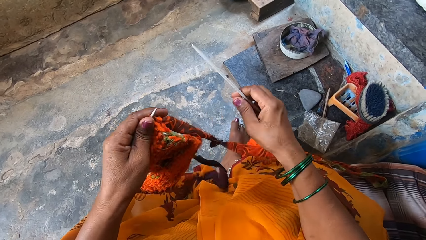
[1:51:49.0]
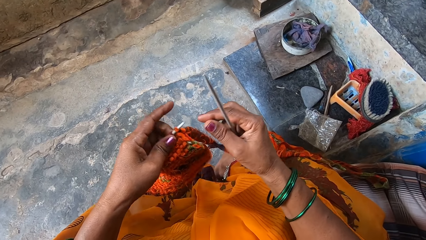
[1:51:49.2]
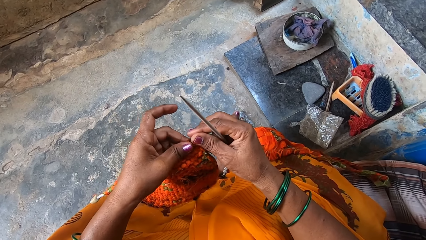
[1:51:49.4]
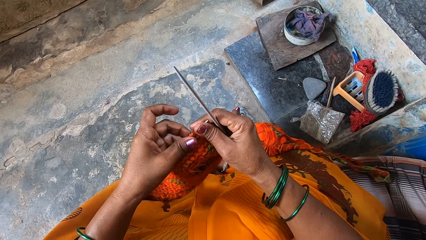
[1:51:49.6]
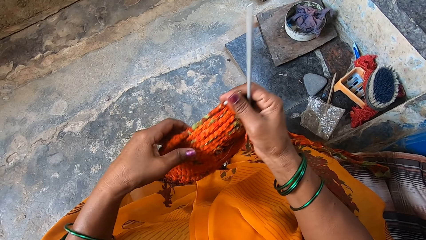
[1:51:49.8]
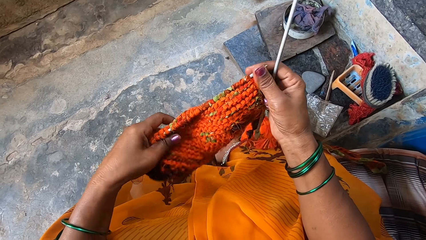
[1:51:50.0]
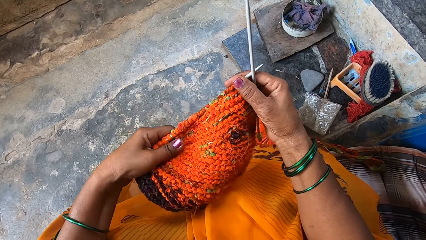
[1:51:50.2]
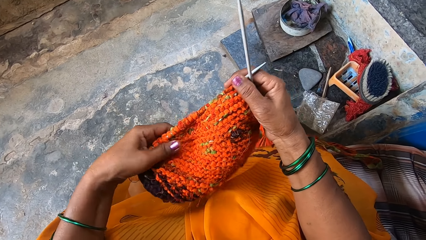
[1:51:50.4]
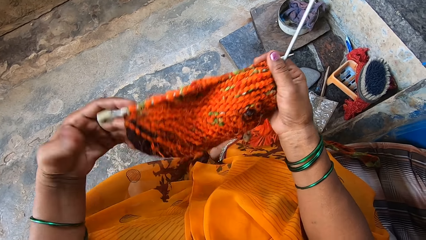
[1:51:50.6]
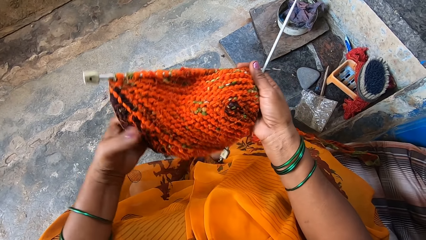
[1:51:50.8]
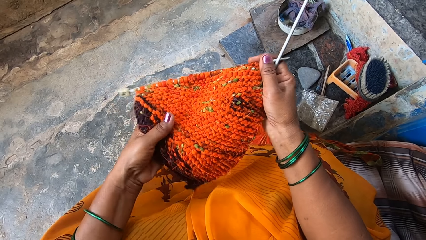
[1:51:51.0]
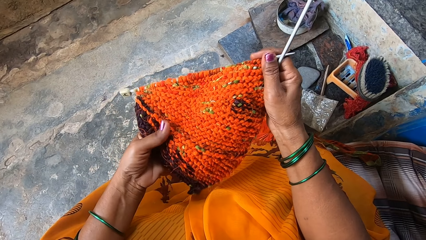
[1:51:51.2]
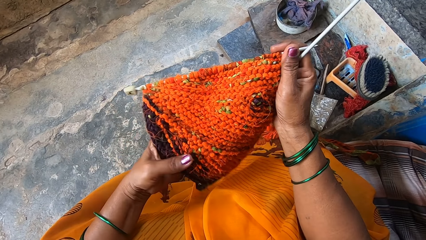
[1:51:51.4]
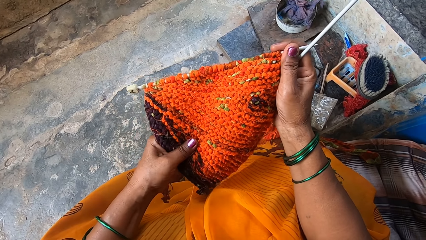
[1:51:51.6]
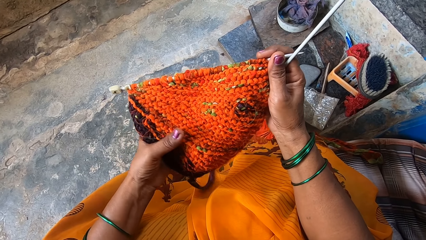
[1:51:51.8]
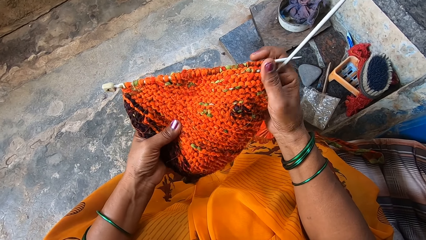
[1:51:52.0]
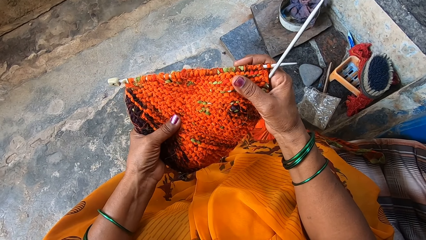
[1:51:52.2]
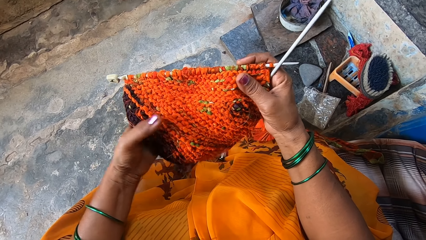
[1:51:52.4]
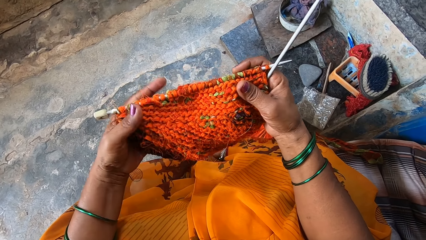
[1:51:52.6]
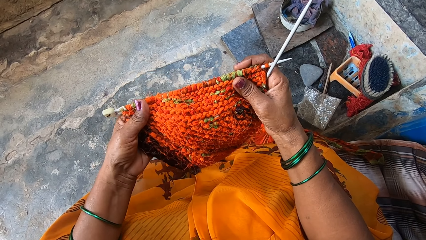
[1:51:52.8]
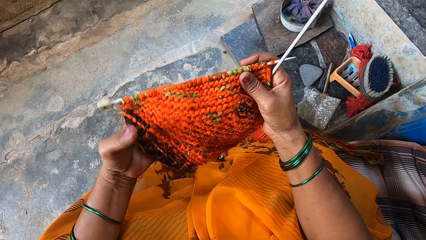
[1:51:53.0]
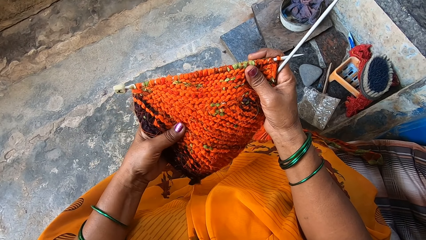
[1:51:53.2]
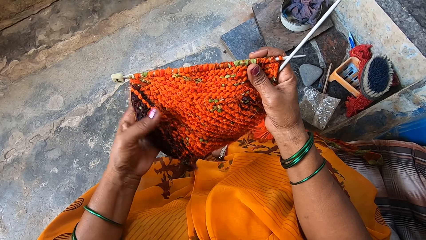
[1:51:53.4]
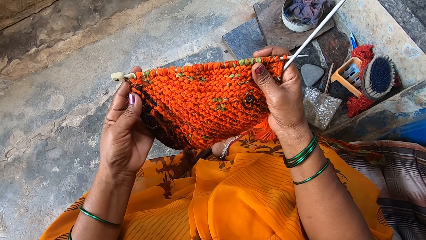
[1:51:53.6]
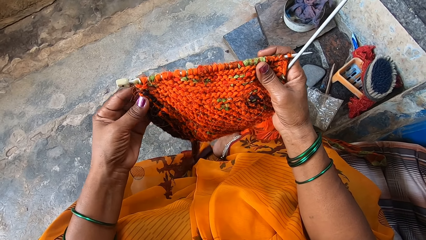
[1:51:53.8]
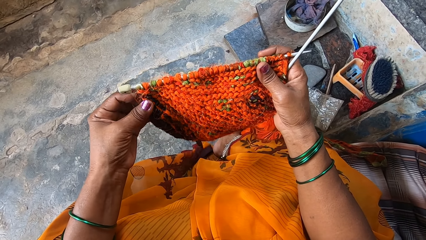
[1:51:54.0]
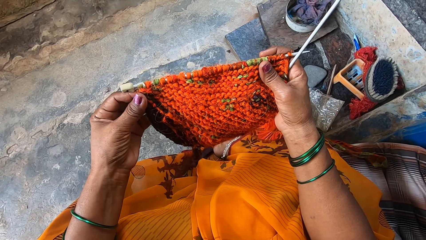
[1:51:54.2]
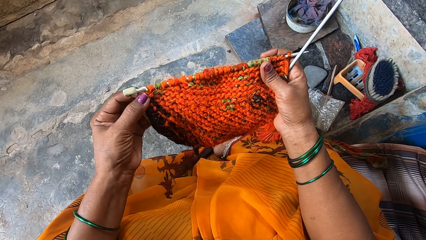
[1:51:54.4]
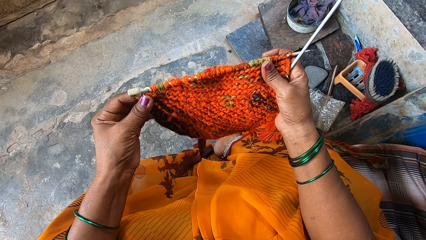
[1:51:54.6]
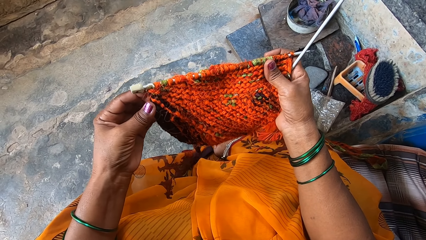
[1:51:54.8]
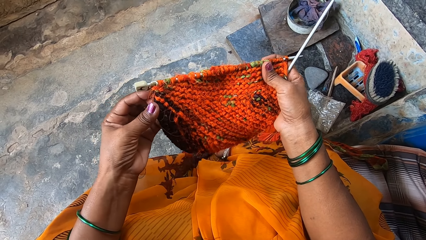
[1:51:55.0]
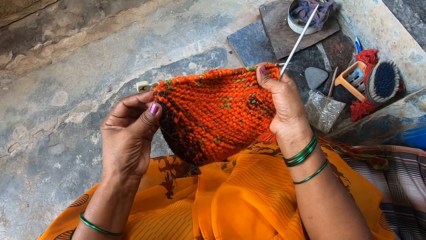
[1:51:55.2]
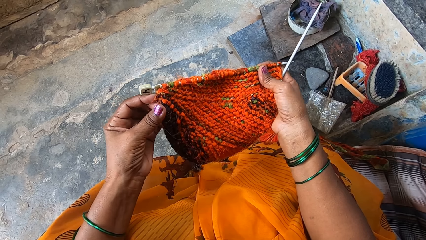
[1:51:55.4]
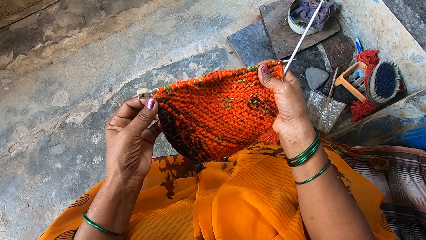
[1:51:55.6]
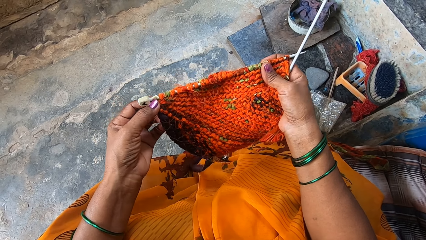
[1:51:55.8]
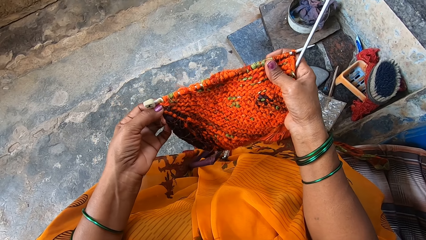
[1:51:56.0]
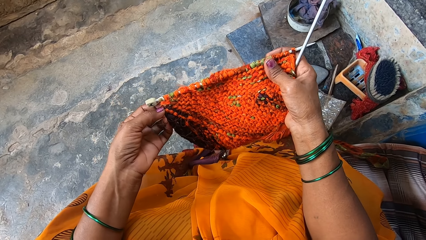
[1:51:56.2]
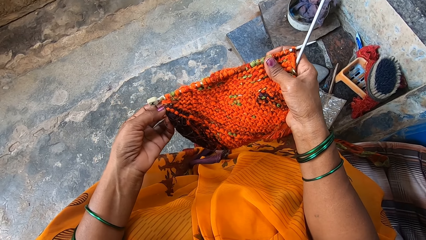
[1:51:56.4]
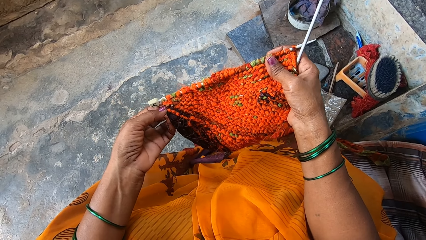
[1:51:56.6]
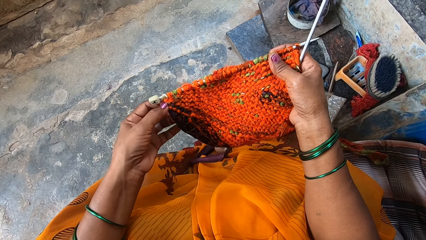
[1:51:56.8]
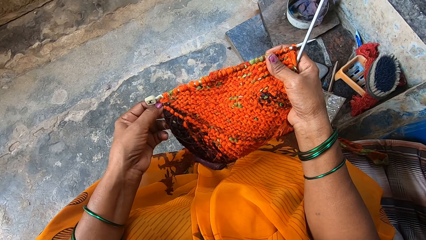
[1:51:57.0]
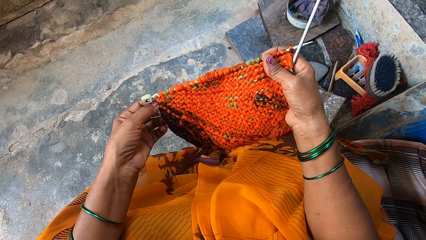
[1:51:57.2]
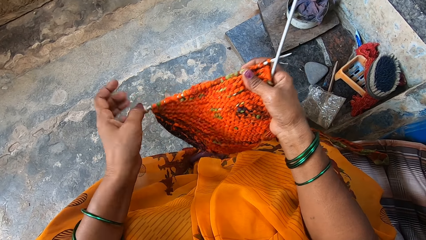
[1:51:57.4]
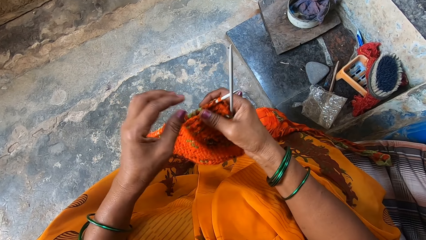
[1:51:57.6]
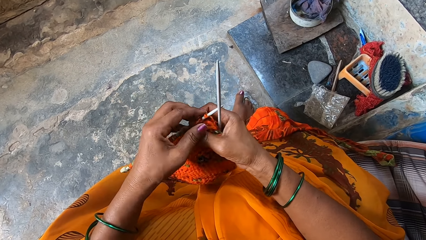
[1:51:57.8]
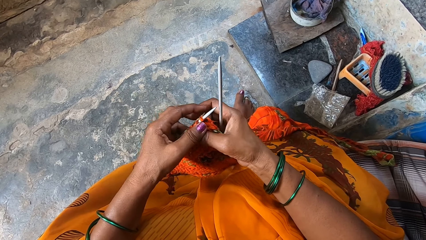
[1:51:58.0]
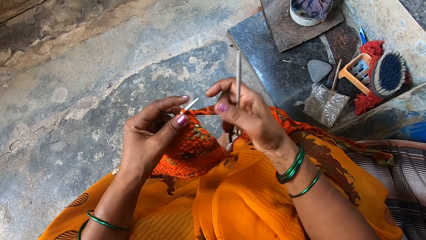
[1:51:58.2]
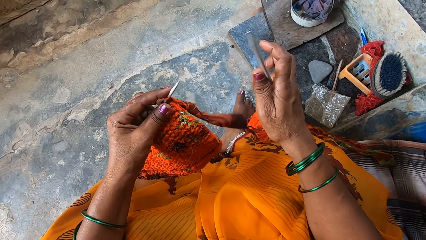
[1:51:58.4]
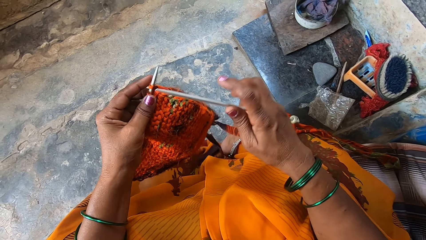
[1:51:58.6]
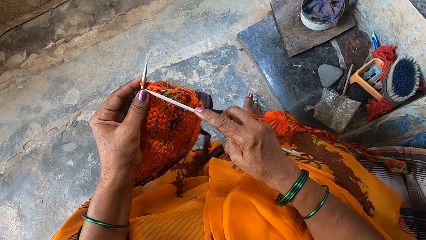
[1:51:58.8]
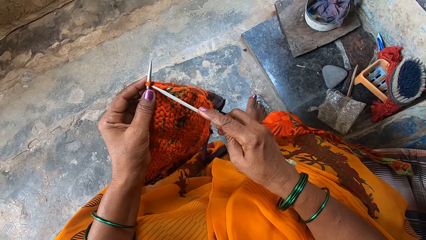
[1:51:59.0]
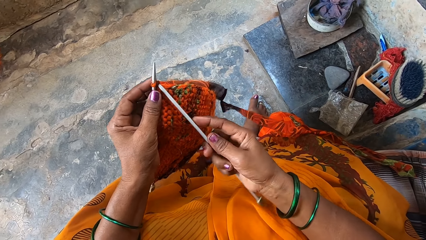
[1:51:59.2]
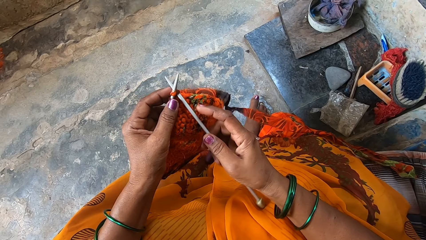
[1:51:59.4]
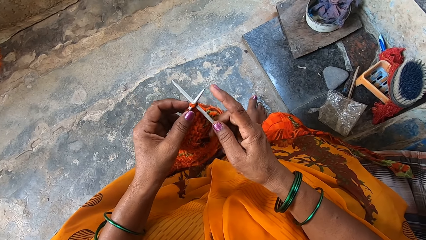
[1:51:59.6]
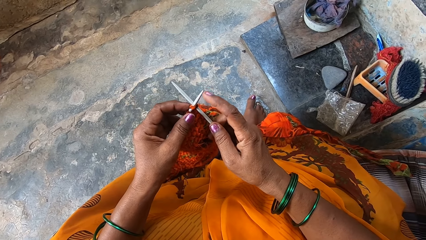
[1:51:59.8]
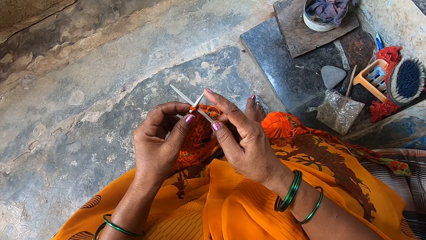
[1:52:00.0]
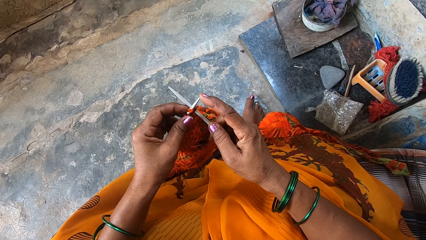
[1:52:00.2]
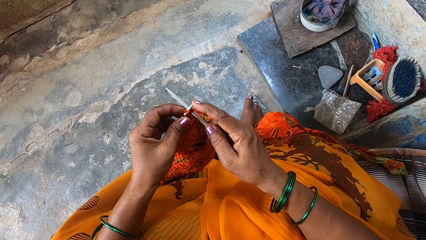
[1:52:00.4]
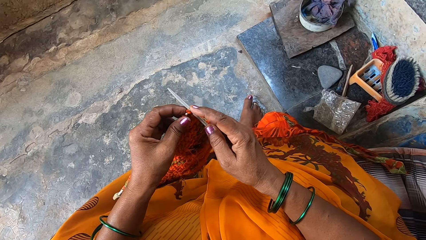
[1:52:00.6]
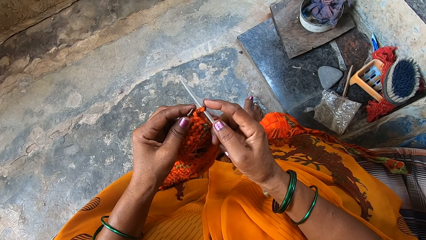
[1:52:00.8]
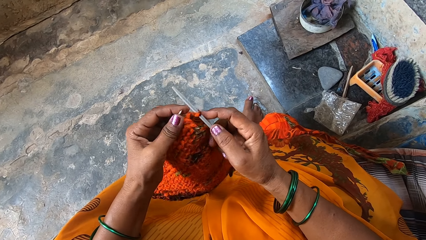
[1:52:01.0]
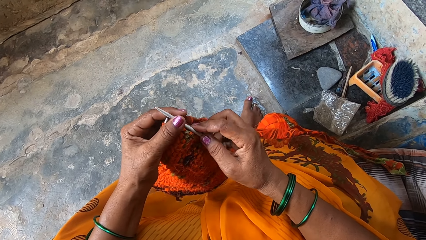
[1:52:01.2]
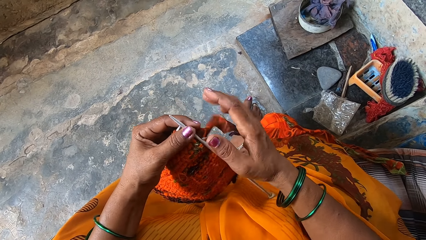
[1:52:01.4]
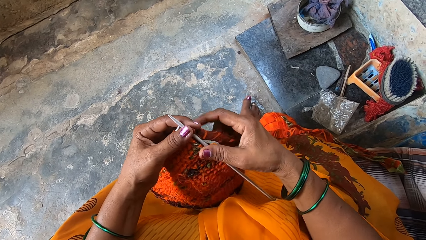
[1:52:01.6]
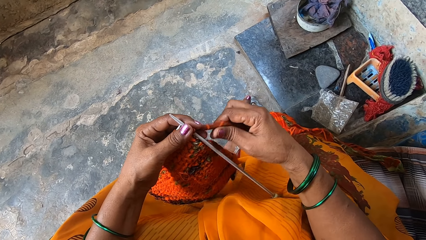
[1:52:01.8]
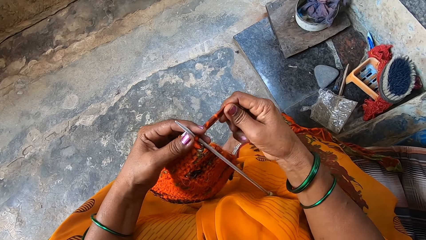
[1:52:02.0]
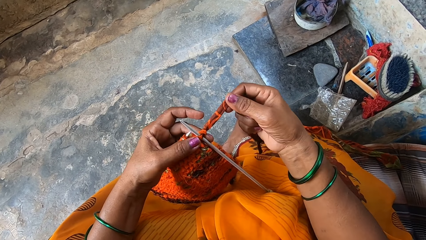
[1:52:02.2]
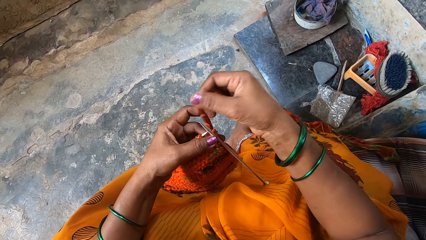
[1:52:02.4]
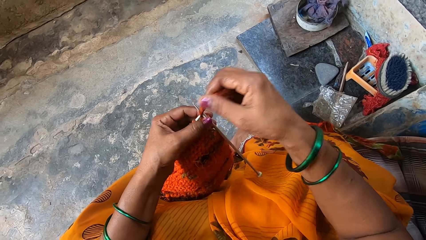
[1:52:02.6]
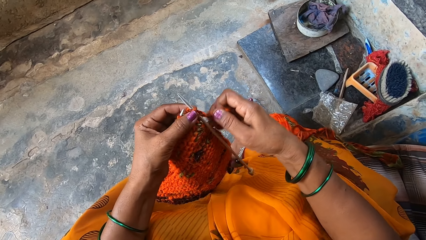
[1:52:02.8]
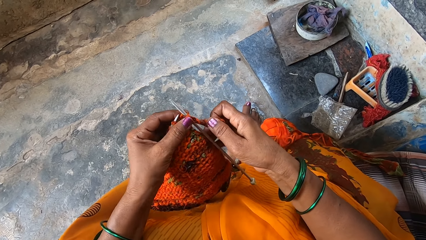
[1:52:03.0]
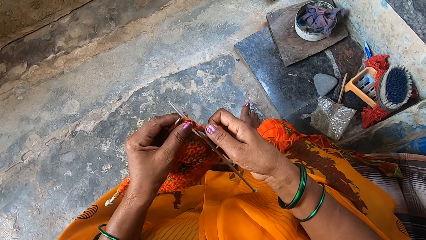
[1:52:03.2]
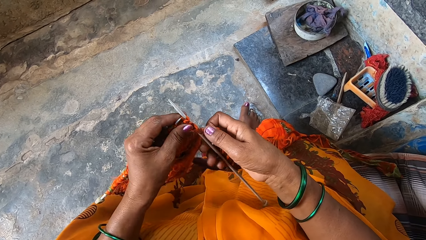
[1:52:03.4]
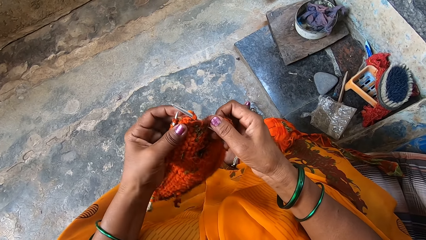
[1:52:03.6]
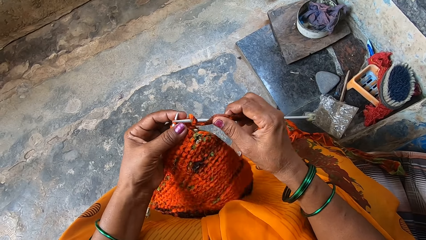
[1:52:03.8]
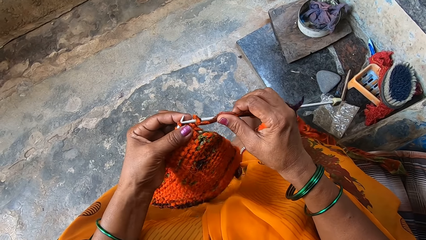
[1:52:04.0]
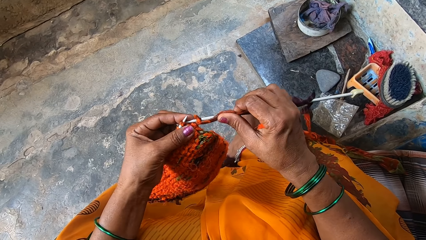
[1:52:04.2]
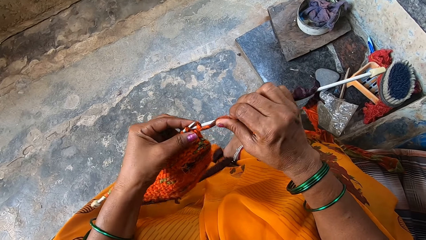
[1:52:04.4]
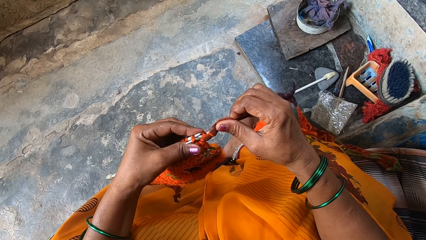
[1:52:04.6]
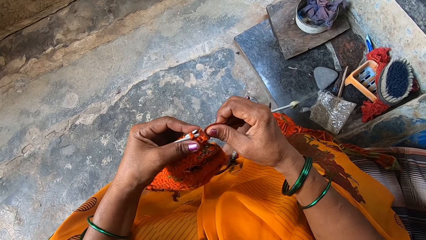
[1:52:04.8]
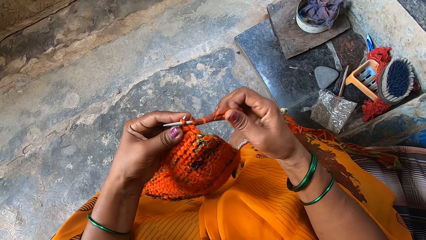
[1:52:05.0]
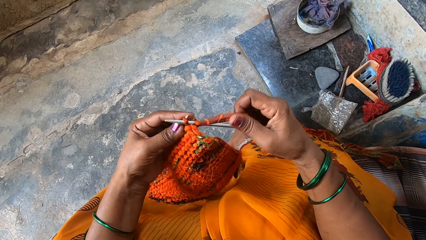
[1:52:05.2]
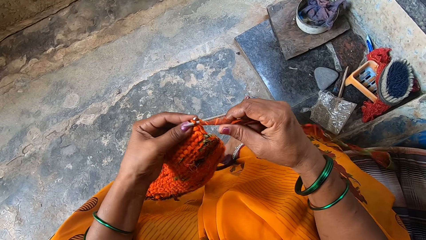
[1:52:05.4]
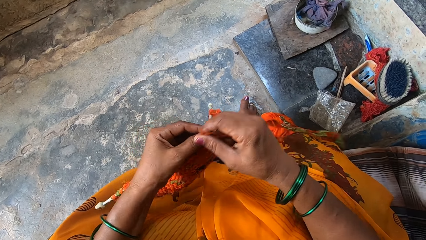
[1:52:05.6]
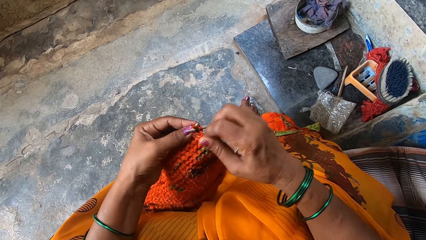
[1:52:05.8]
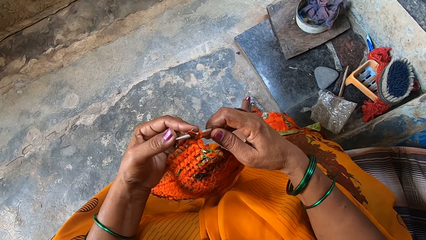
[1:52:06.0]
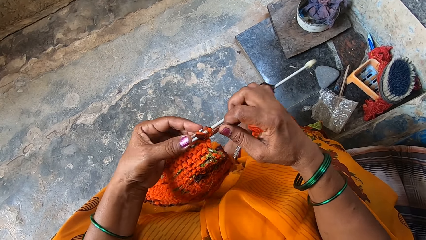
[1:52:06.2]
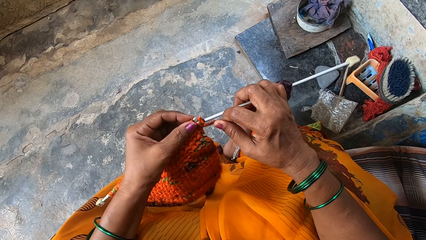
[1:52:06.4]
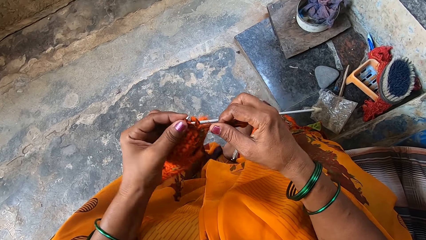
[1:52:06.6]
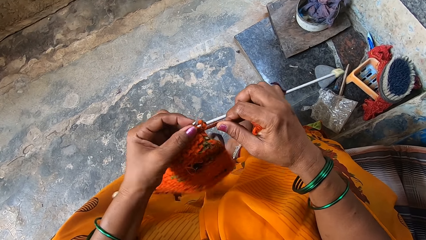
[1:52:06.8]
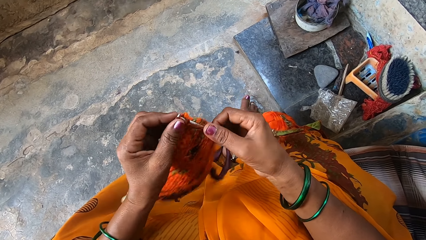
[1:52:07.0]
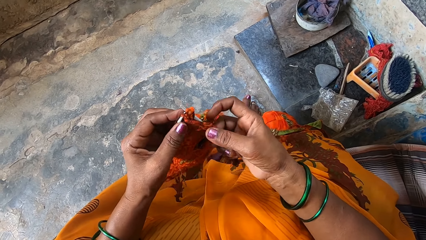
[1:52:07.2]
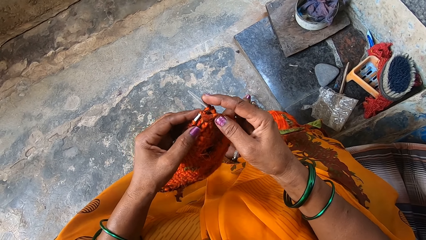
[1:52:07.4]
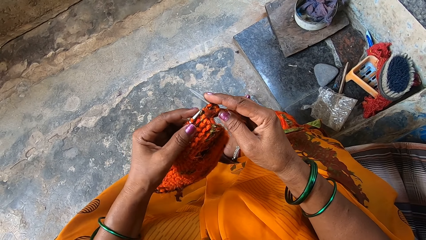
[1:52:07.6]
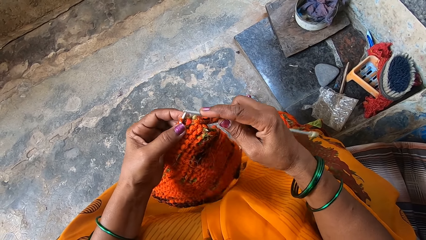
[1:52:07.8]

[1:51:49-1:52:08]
The camera wearer inspects the knitted cloth. They straighten the edges of the knitted fabrics. They insert the needle. They knit the fabrics with the knitting needles.
